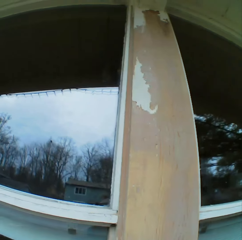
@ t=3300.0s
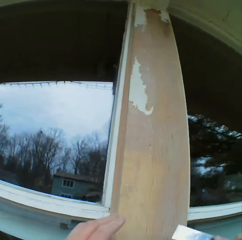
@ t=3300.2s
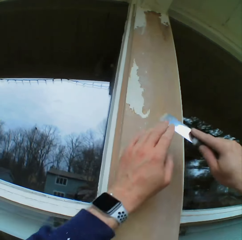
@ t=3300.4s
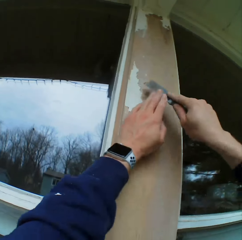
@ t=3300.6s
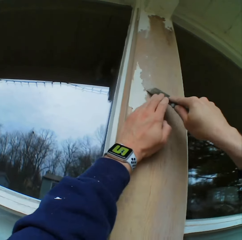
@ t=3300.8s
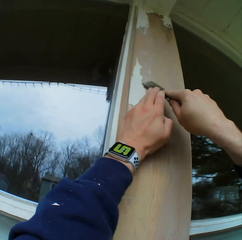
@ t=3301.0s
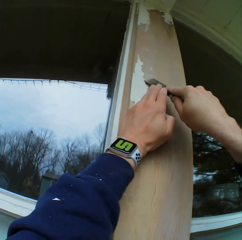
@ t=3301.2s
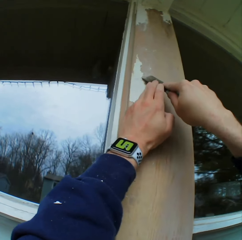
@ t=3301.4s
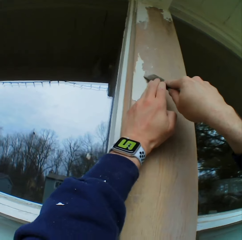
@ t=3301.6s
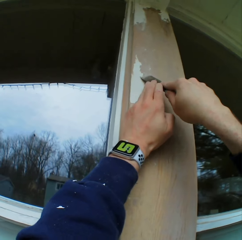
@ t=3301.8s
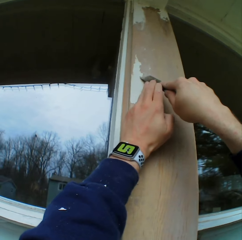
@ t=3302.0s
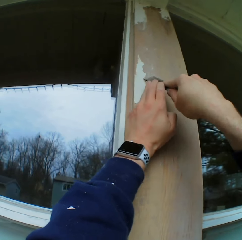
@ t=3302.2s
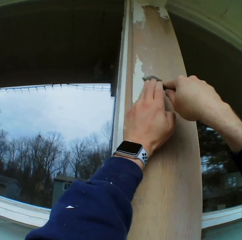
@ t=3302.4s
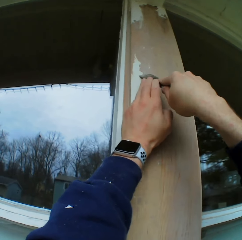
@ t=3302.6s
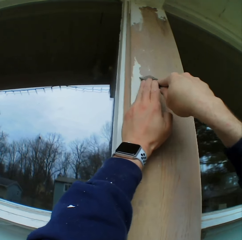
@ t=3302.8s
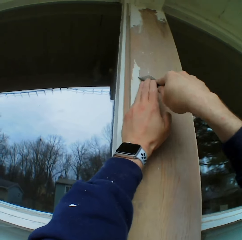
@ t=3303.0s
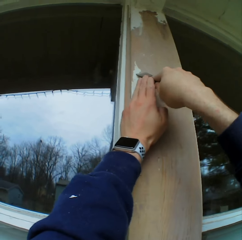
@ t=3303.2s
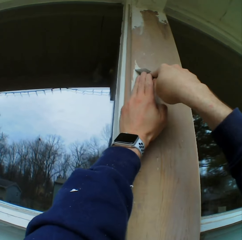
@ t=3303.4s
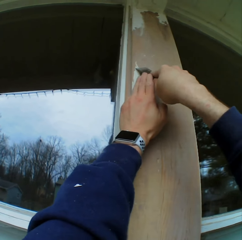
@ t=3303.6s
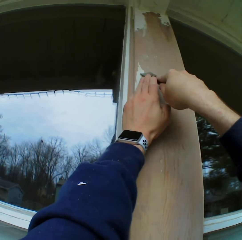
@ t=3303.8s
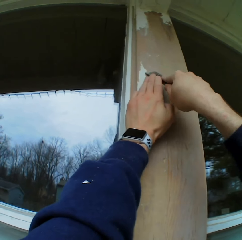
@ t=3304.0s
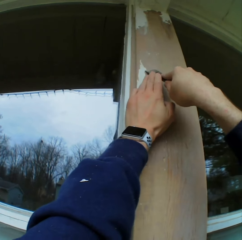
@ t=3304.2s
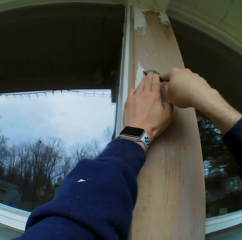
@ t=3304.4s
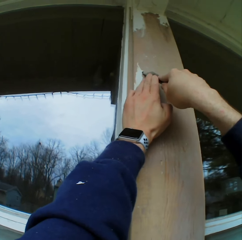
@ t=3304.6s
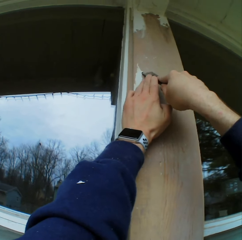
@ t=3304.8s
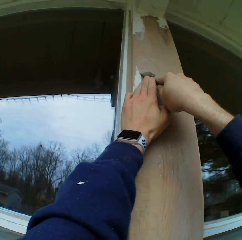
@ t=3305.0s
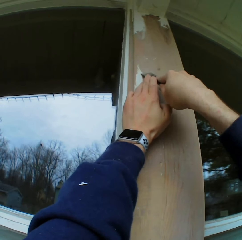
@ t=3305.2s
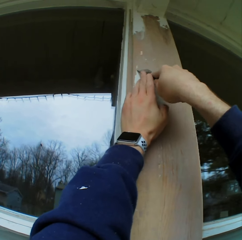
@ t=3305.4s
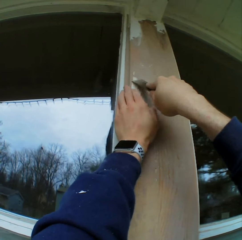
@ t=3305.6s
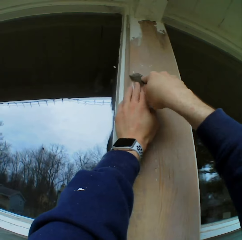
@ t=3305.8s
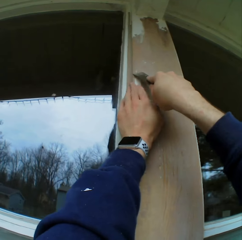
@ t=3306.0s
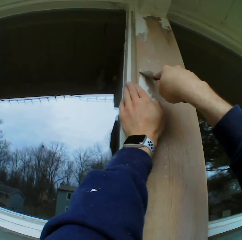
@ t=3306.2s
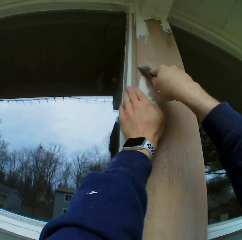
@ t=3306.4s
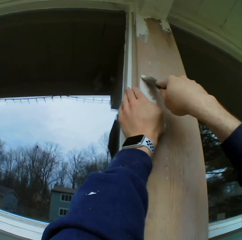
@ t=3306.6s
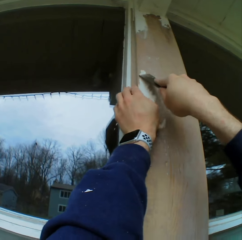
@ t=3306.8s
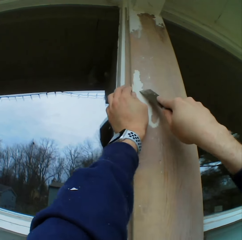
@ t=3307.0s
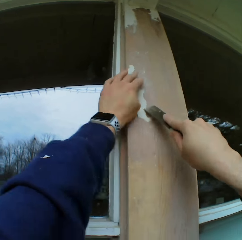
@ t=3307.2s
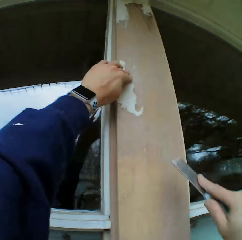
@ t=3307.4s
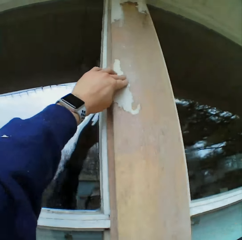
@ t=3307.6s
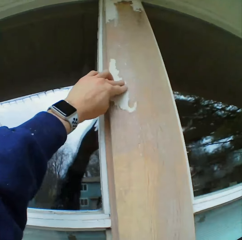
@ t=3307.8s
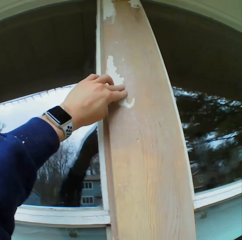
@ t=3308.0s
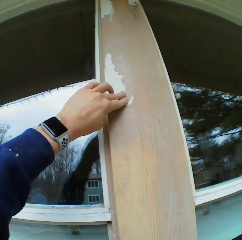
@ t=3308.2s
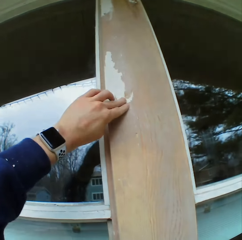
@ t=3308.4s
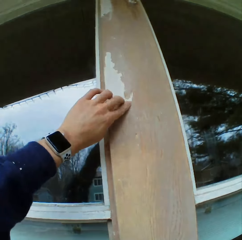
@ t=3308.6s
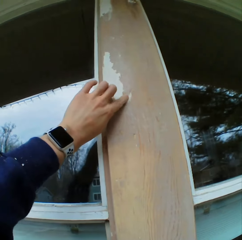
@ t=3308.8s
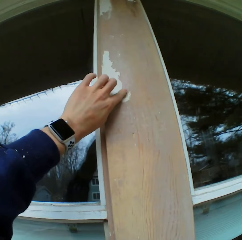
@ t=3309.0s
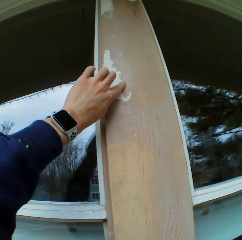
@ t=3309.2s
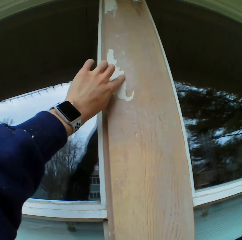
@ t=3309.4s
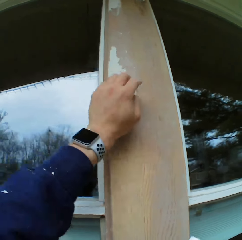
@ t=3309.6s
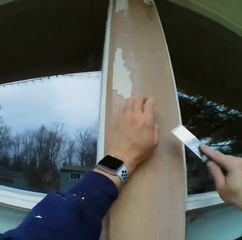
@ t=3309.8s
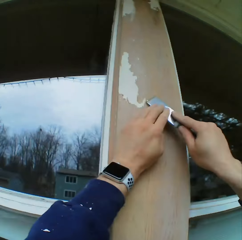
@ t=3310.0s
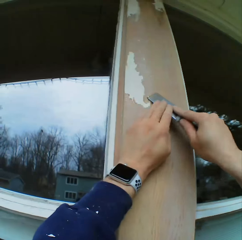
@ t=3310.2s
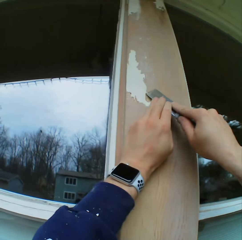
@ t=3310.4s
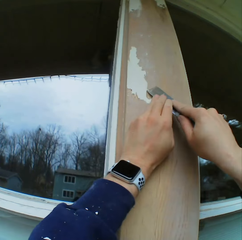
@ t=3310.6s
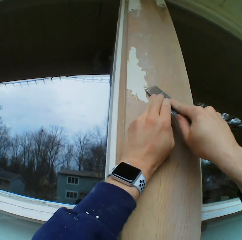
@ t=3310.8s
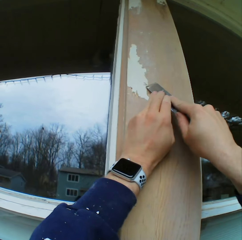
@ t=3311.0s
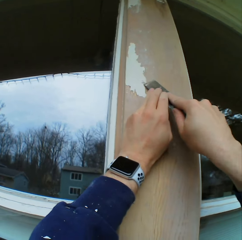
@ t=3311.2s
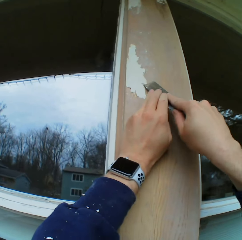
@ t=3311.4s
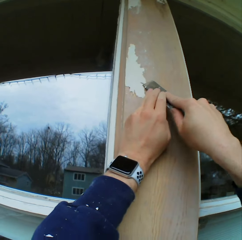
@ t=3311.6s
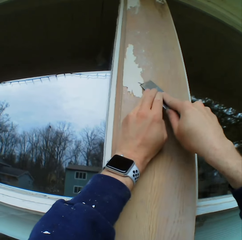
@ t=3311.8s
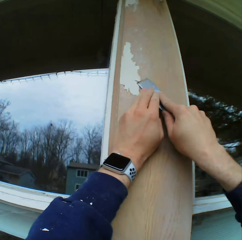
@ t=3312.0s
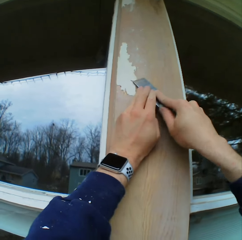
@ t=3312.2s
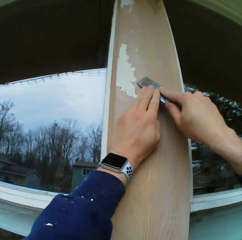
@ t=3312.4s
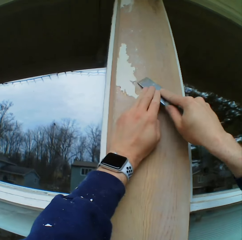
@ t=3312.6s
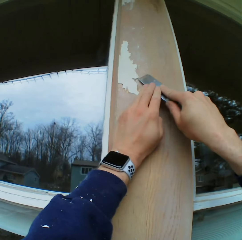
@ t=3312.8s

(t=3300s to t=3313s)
The camera wearer removes the paints on the wooden bar with a chisel. He touches the paints on the wooden bar with his hand. He removes the paints on the wooden bar with the chisel.

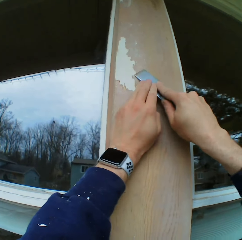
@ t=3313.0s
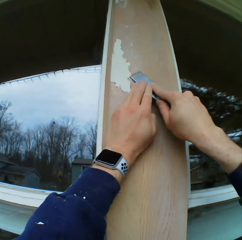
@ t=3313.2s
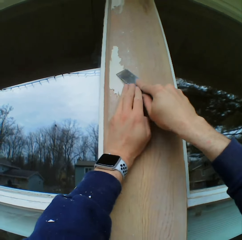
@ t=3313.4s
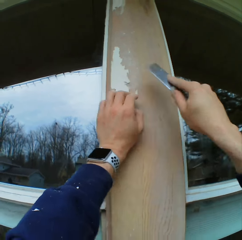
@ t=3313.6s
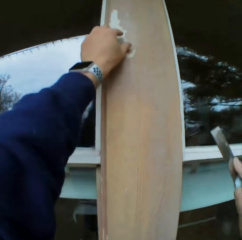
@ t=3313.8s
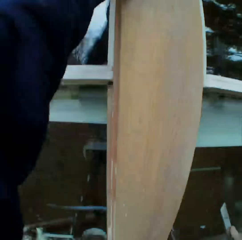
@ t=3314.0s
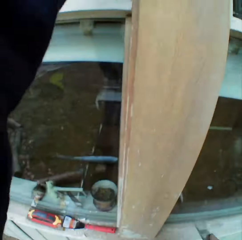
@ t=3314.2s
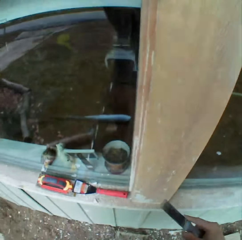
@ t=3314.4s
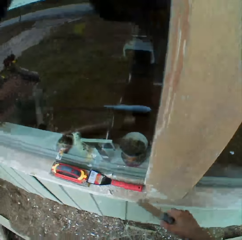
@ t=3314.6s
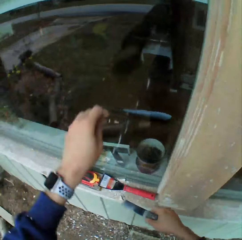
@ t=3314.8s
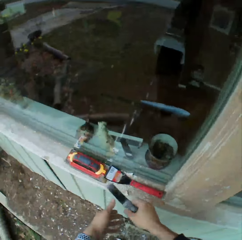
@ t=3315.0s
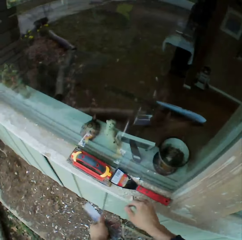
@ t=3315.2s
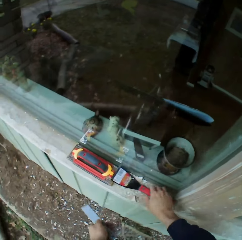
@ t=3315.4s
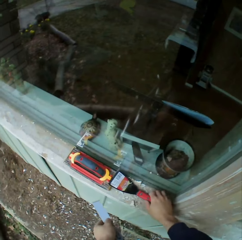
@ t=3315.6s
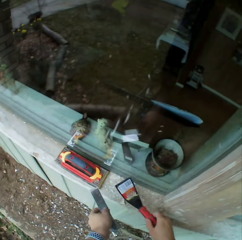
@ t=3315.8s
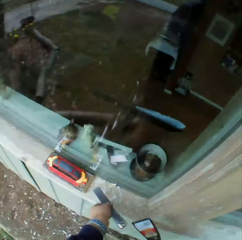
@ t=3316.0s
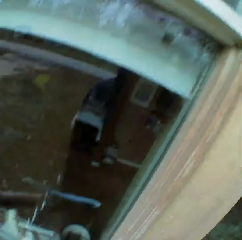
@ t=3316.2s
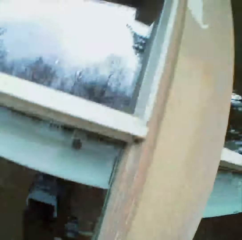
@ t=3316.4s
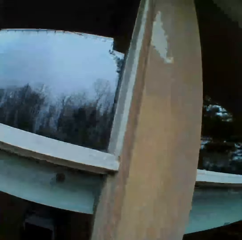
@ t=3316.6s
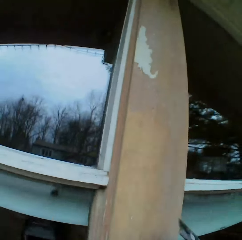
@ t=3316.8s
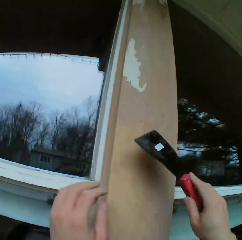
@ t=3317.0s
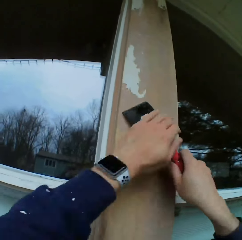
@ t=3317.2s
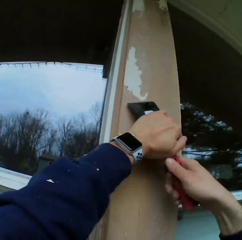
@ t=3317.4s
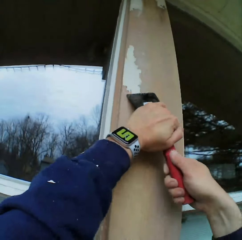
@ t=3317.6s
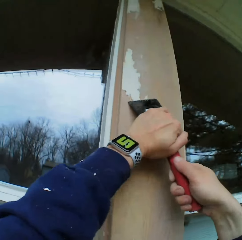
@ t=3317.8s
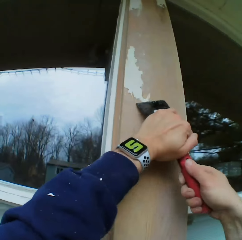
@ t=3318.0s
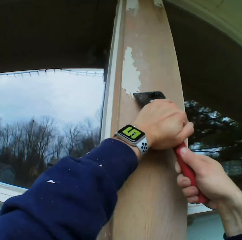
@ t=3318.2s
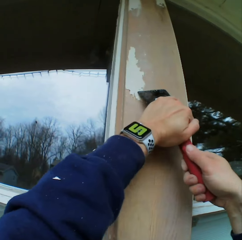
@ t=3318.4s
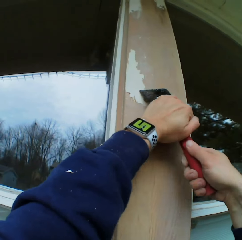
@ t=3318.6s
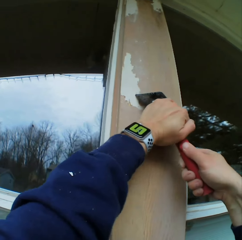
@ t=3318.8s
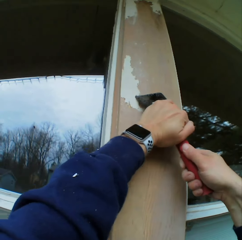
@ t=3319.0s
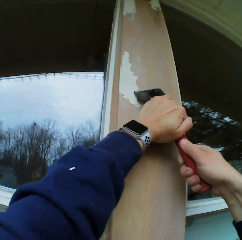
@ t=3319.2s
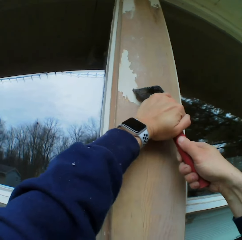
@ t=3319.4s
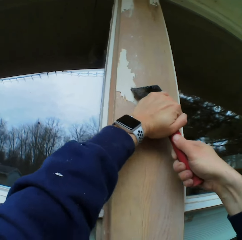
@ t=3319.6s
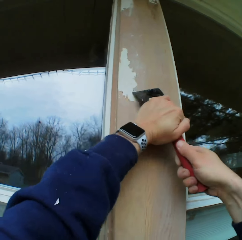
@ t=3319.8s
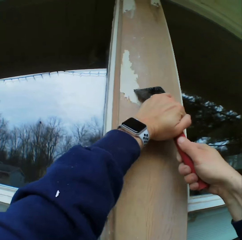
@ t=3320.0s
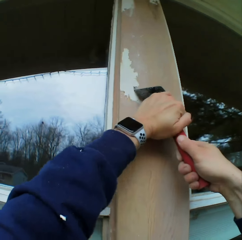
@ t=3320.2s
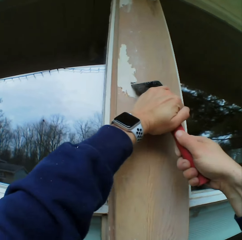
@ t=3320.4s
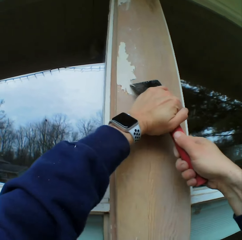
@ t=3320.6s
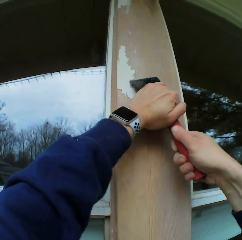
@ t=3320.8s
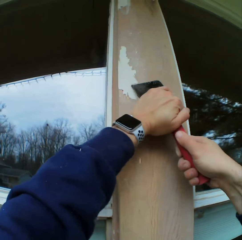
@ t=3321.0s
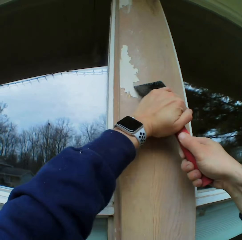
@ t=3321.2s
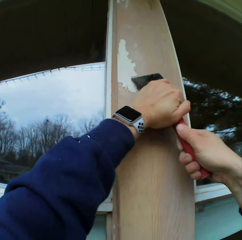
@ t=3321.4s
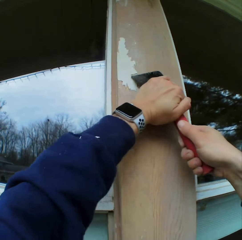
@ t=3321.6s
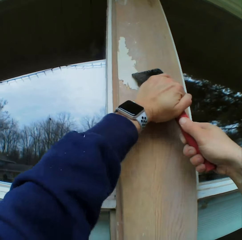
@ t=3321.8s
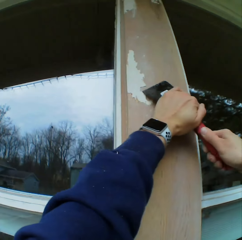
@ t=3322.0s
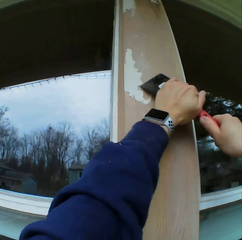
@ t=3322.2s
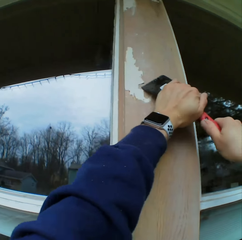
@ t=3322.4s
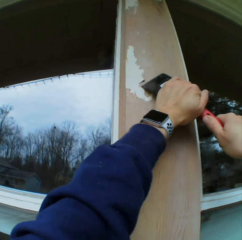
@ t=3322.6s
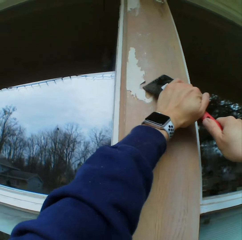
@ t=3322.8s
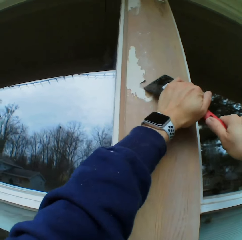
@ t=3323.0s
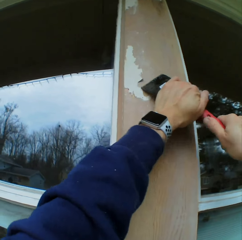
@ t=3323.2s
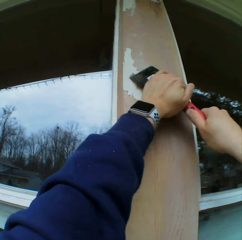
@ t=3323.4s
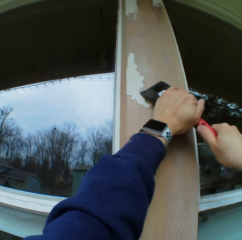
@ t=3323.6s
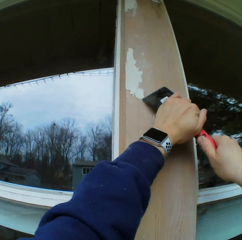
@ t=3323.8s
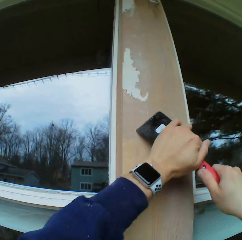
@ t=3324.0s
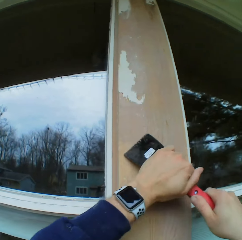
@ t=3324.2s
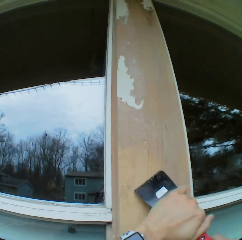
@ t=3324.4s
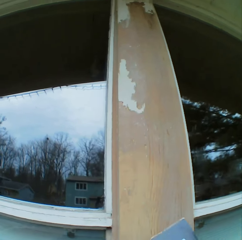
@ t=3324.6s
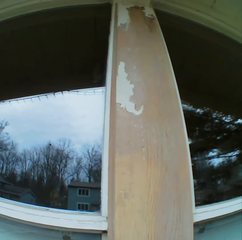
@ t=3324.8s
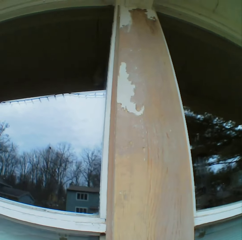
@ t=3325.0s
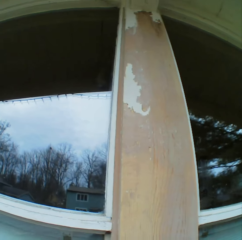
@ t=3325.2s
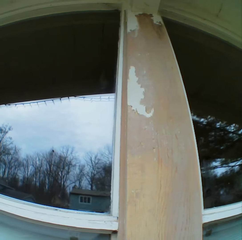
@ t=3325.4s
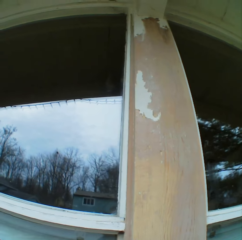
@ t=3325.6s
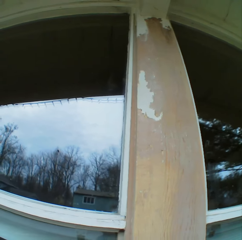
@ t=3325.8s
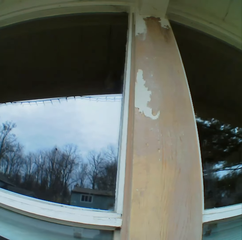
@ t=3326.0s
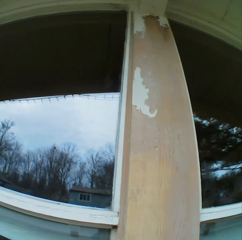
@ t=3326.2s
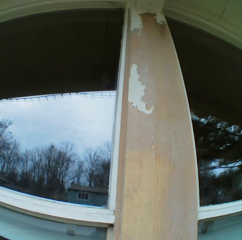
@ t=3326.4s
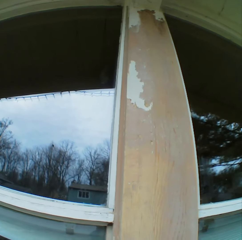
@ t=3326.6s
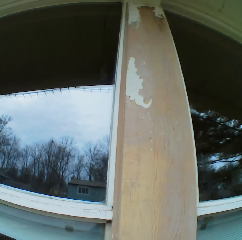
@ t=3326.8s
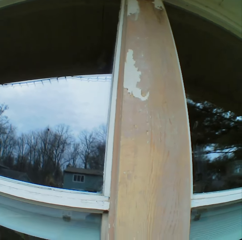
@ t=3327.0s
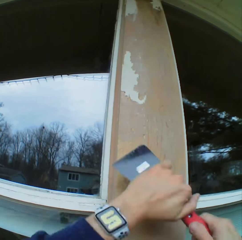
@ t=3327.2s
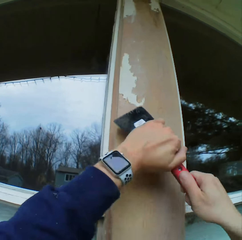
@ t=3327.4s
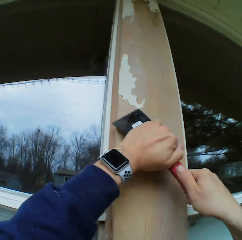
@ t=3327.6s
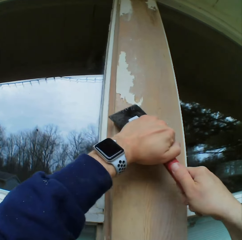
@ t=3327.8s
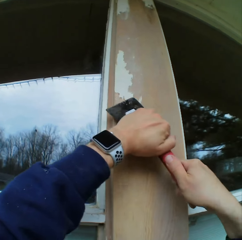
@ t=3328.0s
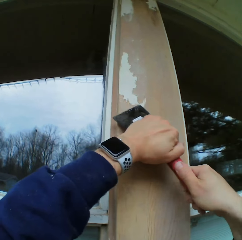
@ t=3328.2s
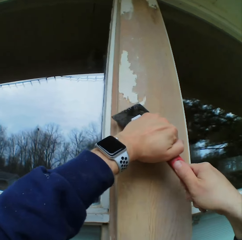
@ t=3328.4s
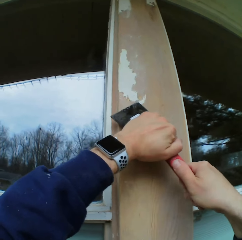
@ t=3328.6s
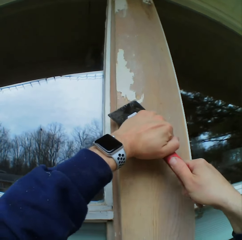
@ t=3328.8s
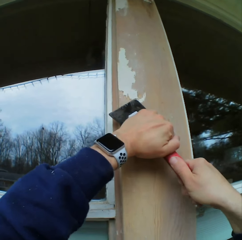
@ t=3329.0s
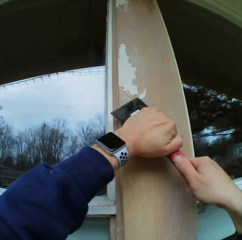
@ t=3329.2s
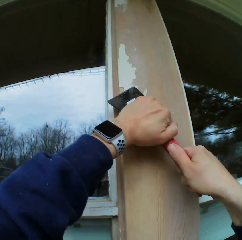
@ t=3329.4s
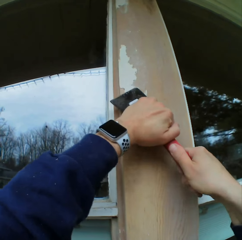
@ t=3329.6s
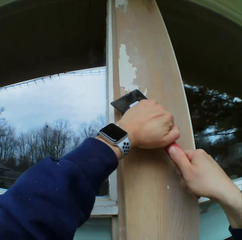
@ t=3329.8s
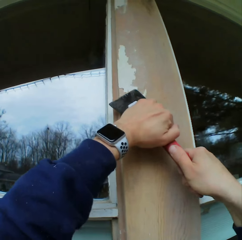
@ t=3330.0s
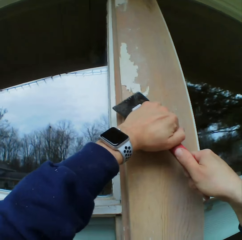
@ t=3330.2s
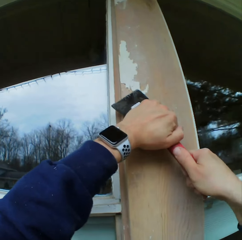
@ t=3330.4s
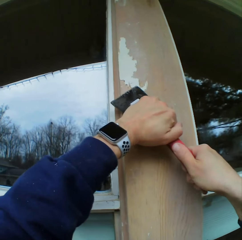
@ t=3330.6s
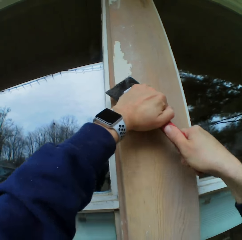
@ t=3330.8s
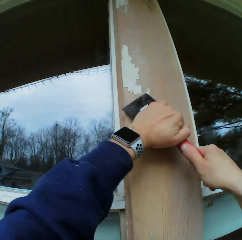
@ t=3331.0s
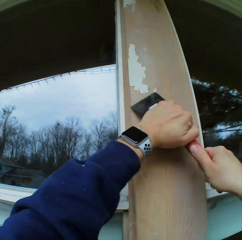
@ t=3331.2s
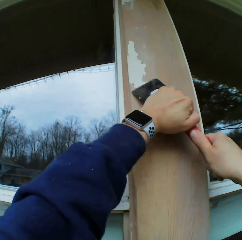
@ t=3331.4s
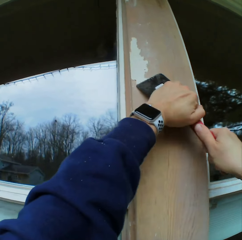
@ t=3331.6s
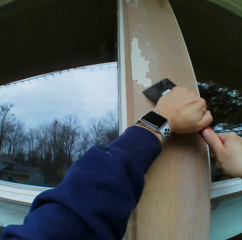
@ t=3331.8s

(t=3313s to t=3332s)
The camera wearer looks around. They pick another chisel or scraper. They drop the other chisel on the wooden bar. They look around. They remove the paints on the wooden bar with a chisel. They stare at the paints on the wooden bar. They hold the scraper. They remove the paints on the wooden bar with the chisel.
